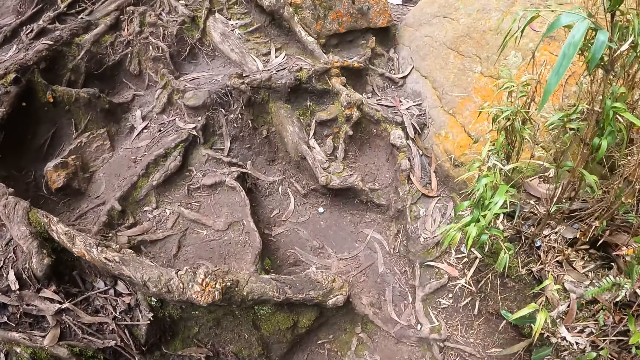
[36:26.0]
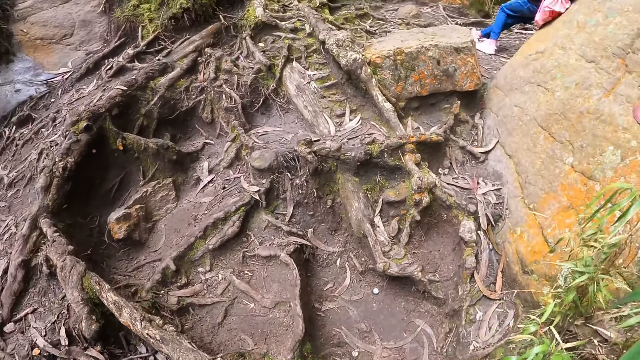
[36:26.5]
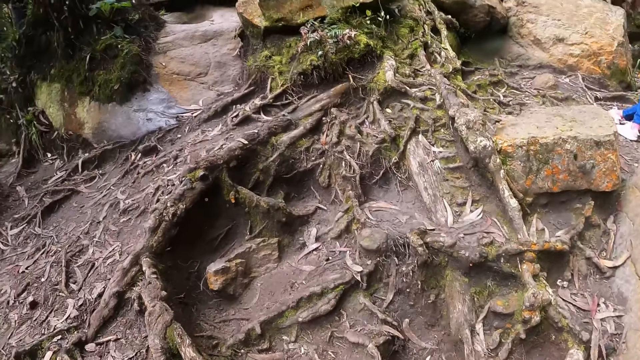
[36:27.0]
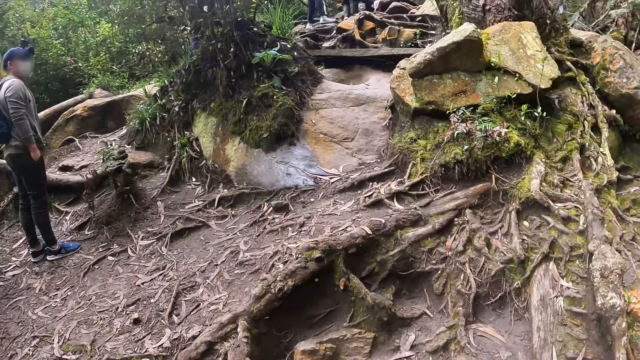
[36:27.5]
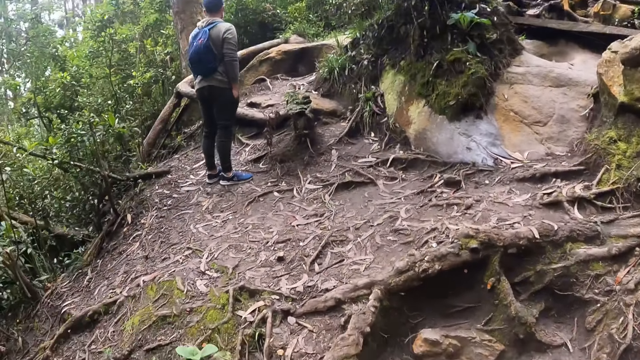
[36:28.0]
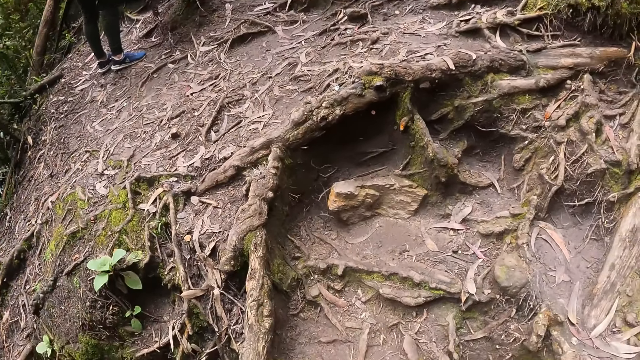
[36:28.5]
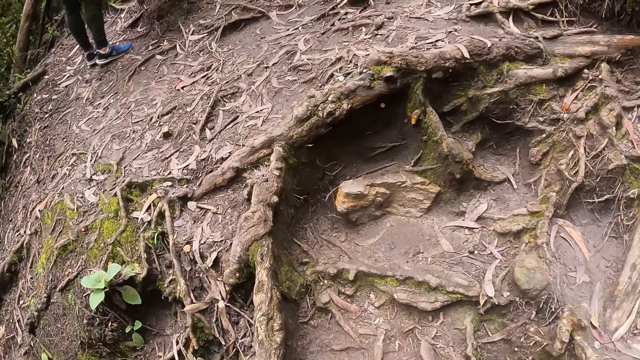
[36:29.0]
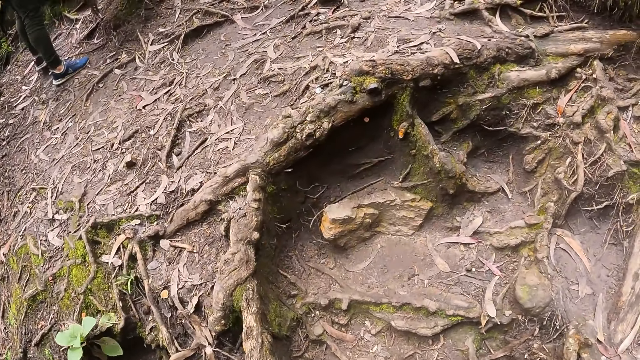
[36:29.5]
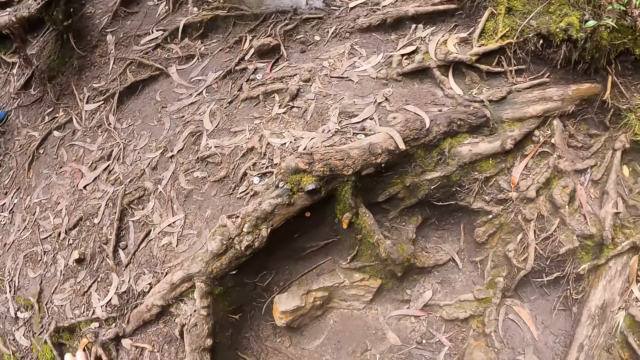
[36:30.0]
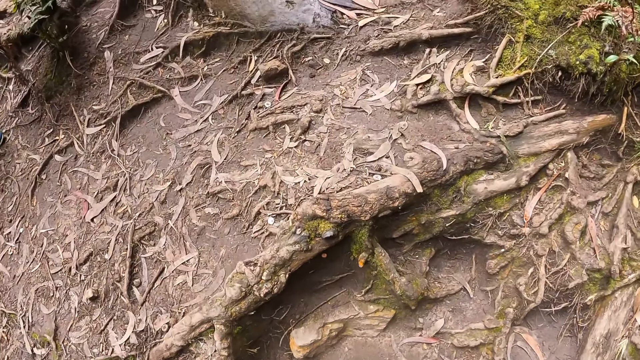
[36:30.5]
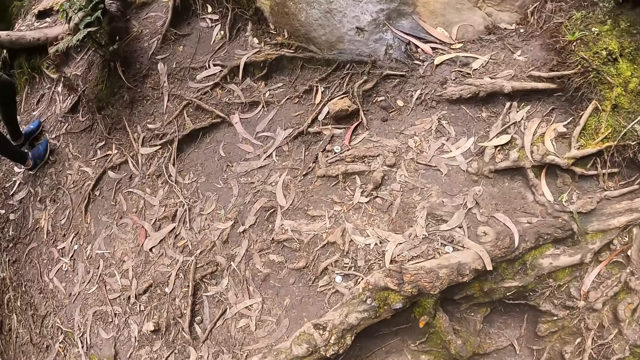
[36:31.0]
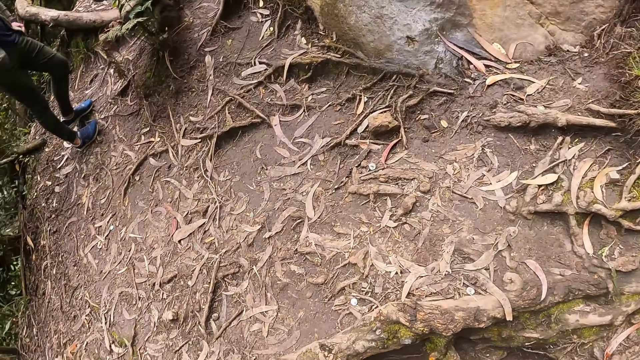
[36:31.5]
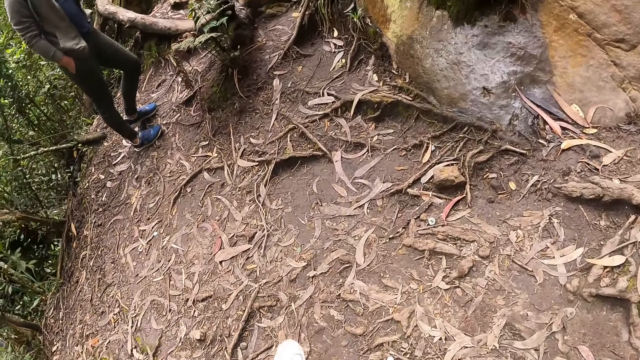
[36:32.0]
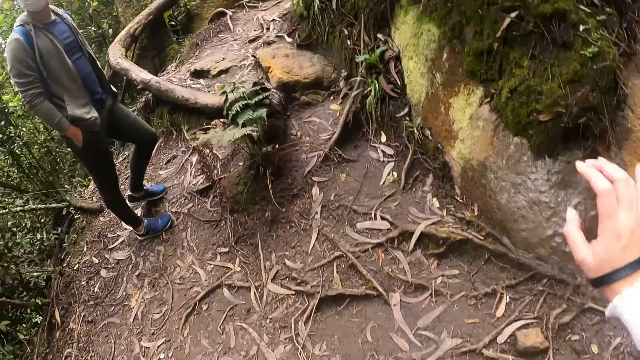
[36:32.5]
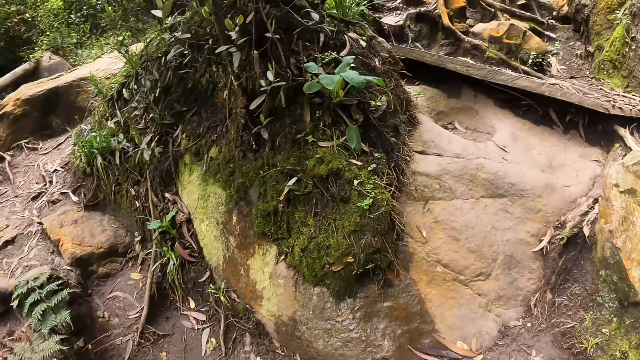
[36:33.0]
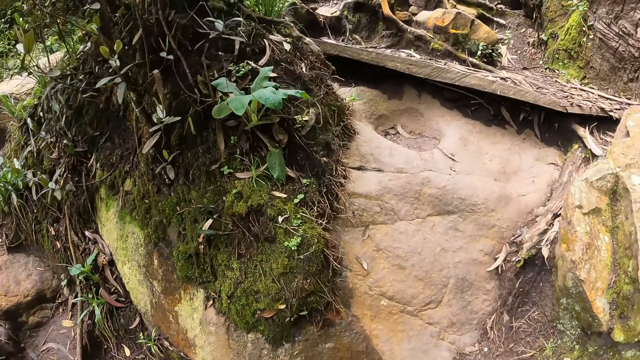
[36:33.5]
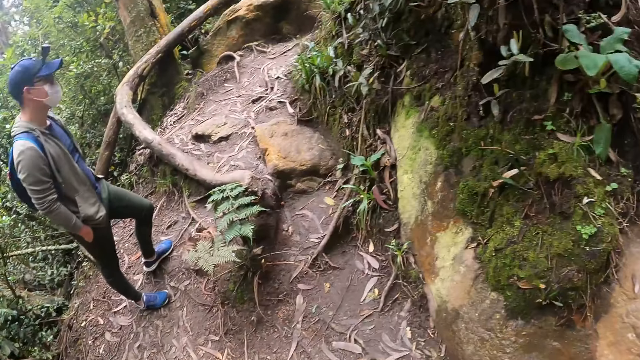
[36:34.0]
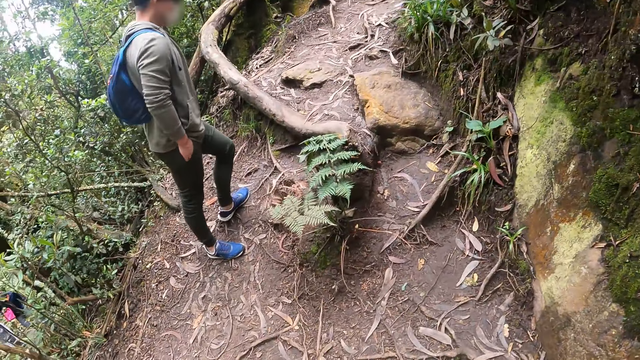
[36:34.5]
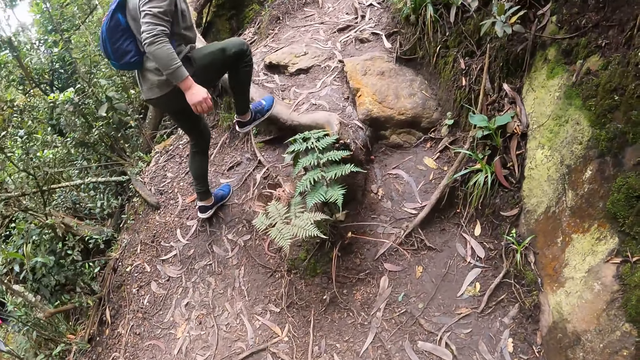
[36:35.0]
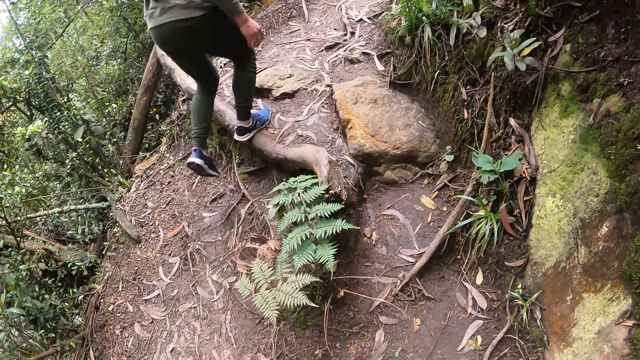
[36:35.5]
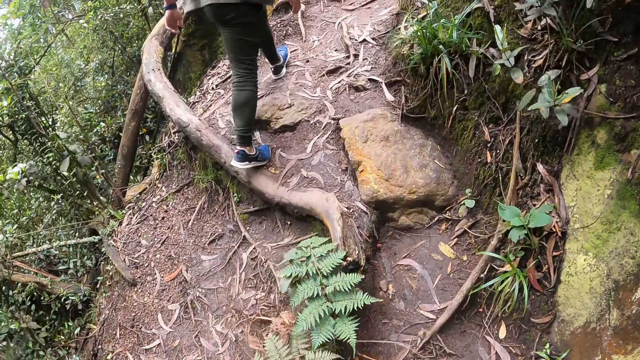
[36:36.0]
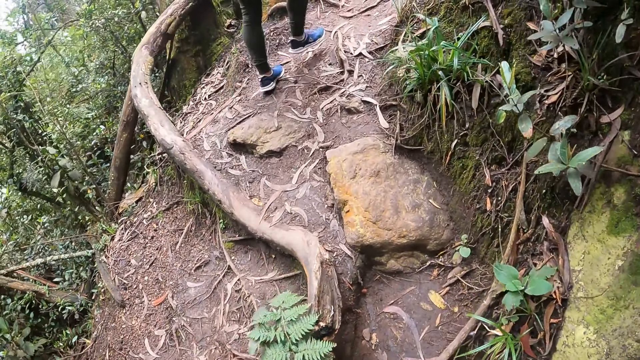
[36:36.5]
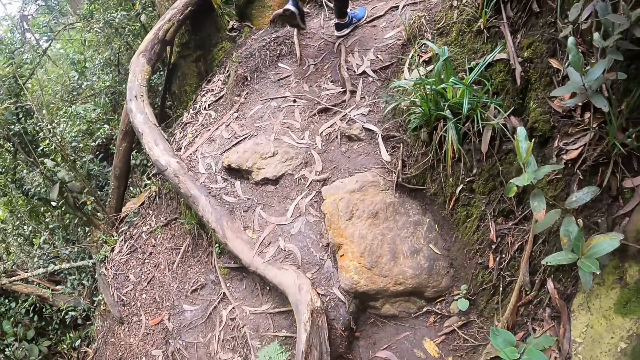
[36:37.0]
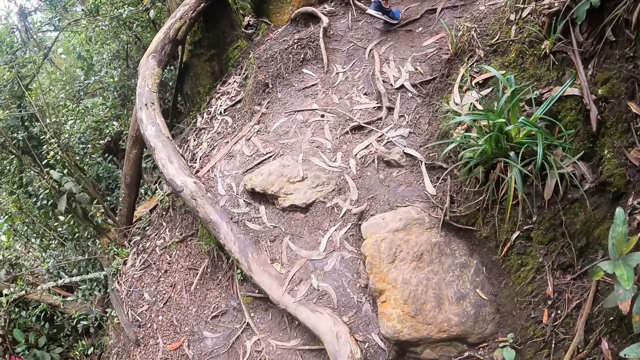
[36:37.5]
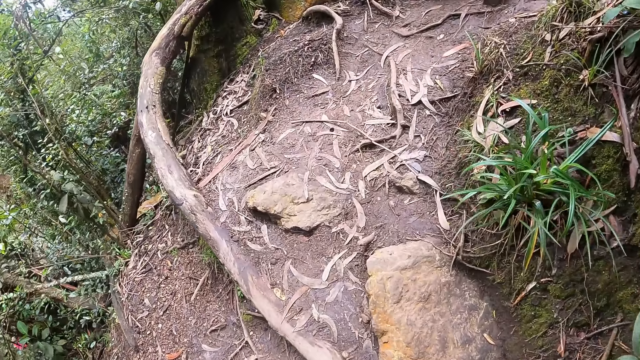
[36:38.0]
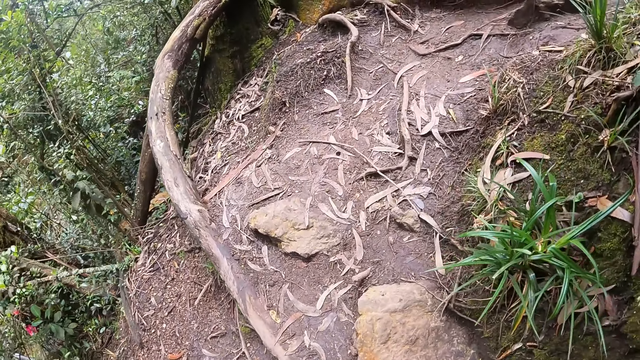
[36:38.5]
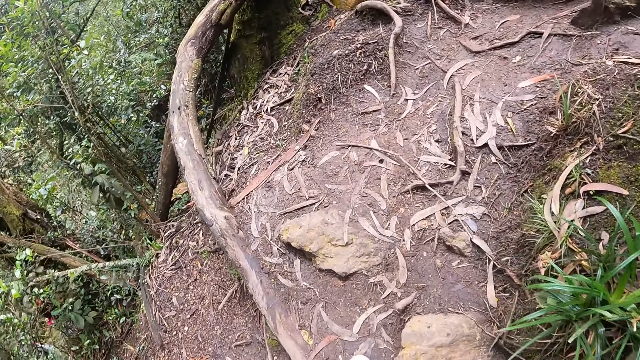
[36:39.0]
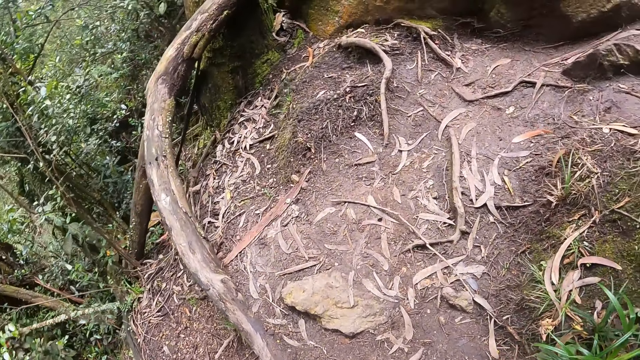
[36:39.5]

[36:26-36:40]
The camera wearer looks around. They walk in the forest. A person walks in the forest.

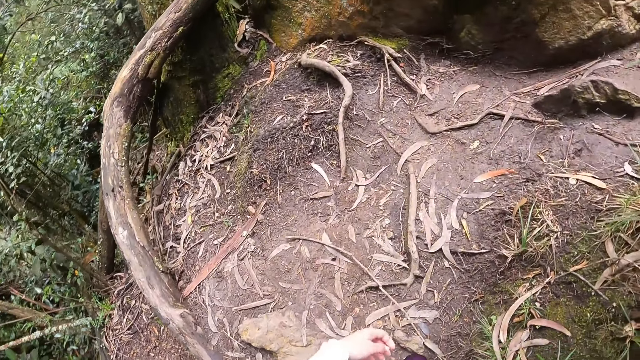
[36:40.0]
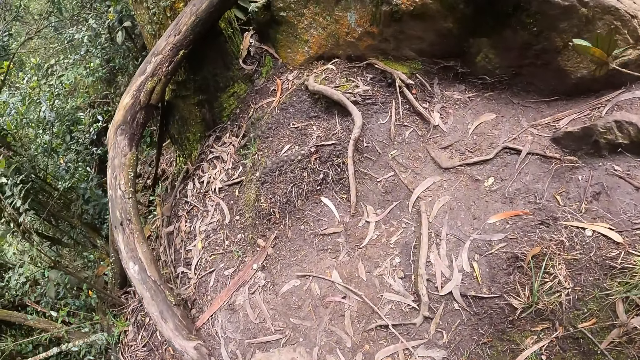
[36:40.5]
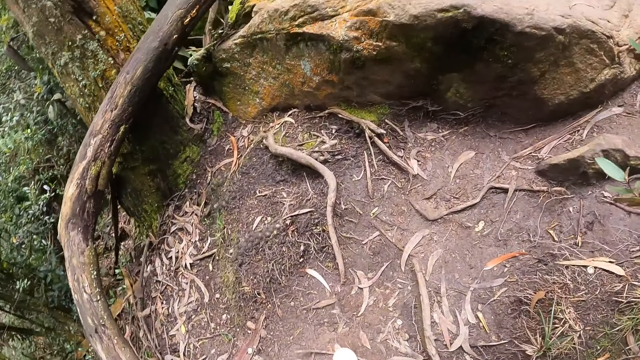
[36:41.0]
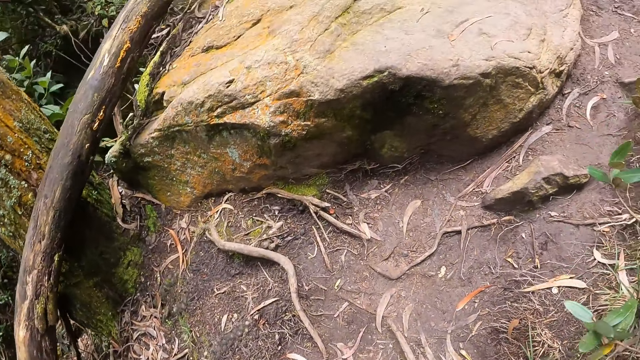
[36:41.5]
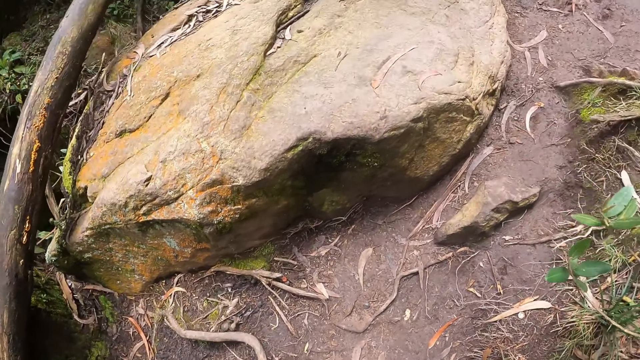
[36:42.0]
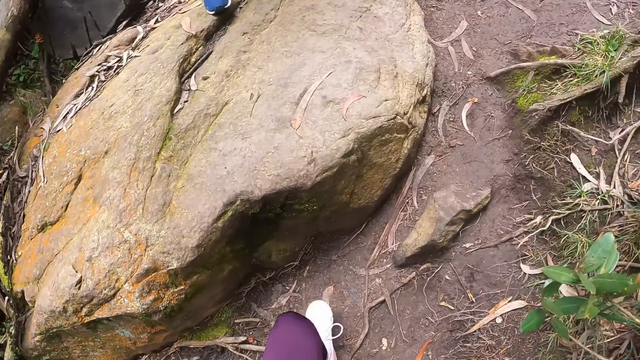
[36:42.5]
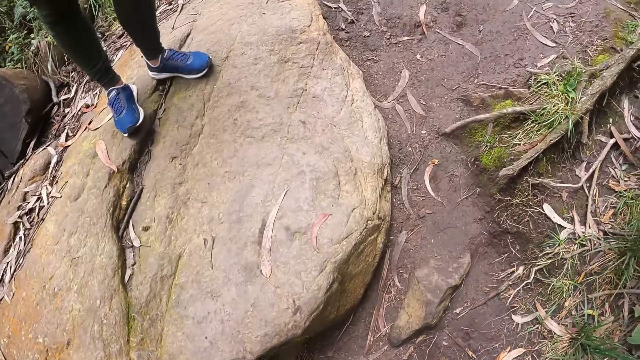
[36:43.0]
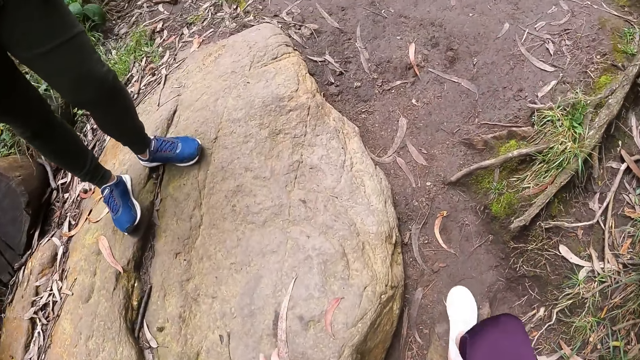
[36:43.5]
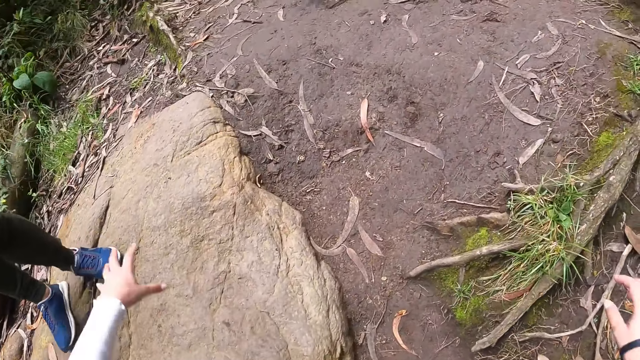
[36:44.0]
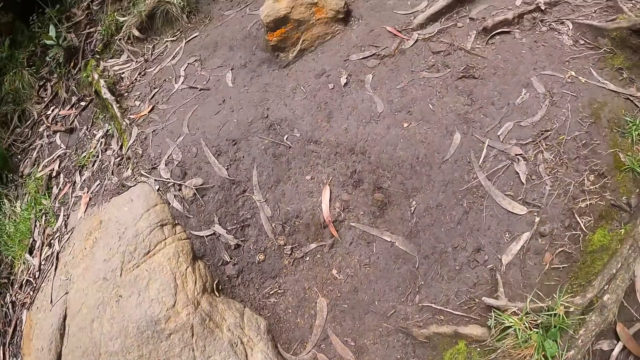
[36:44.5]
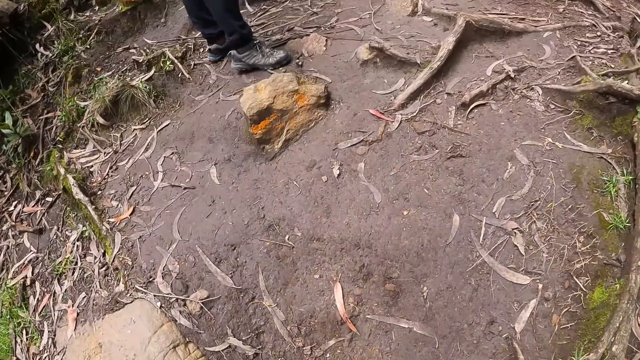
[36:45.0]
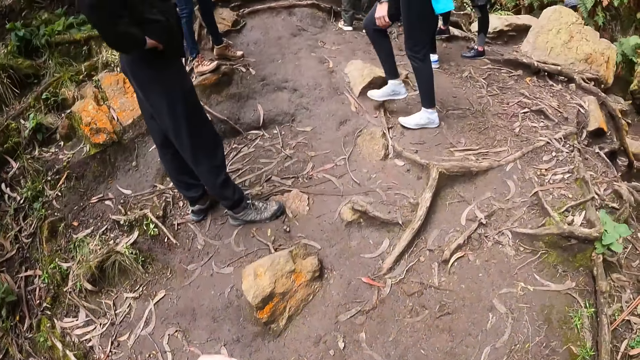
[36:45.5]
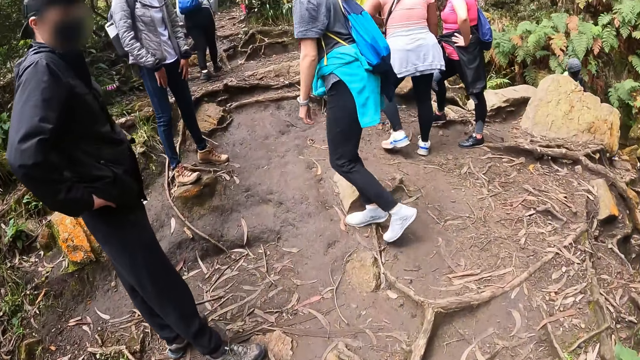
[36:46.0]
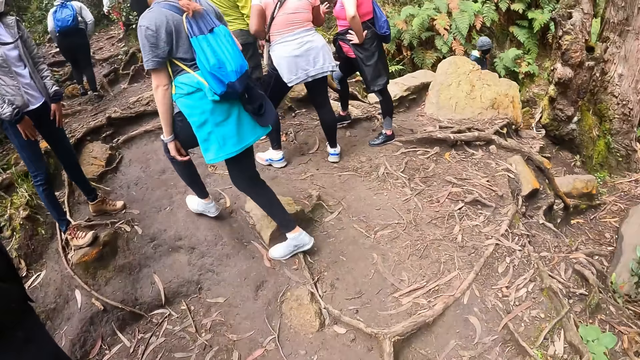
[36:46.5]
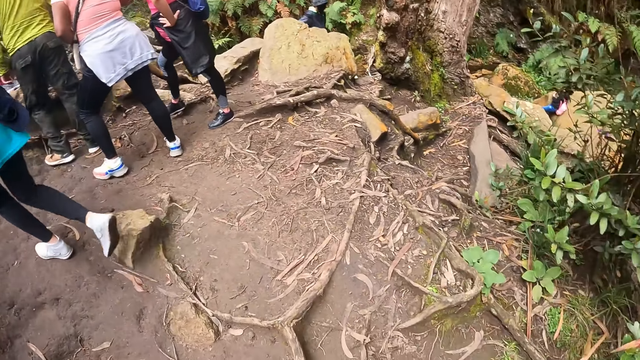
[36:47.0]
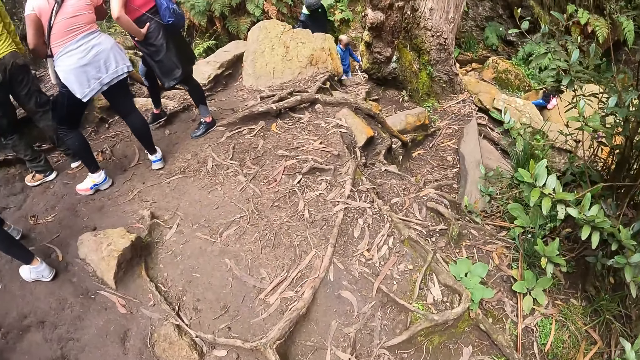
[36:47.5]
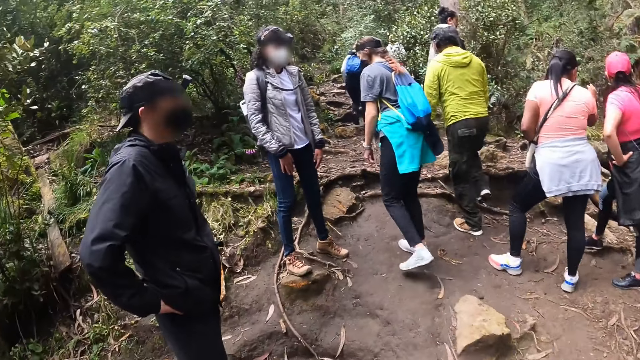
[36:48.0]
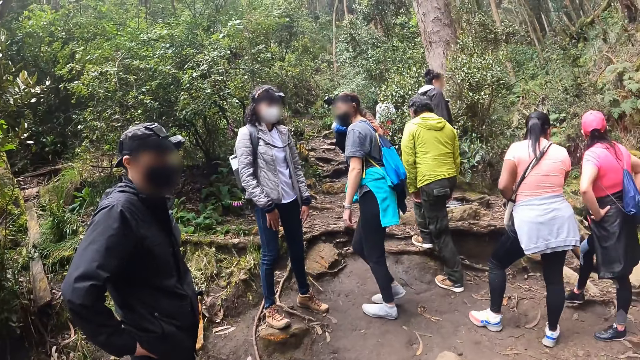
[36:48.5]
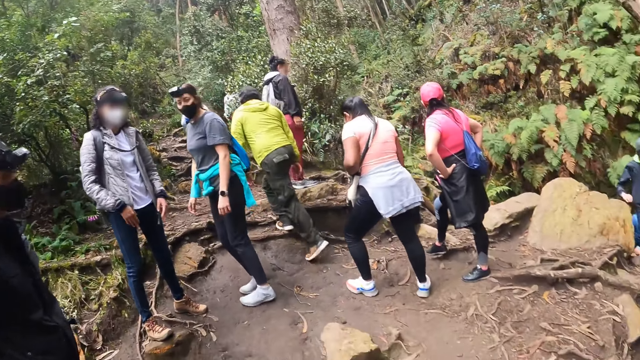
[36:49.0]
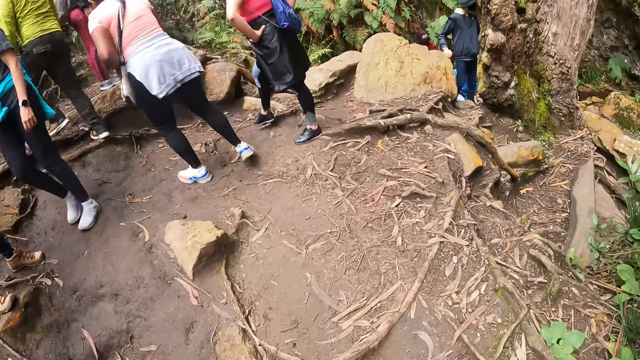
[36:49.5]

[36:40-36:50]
The camera wearer looks around.
